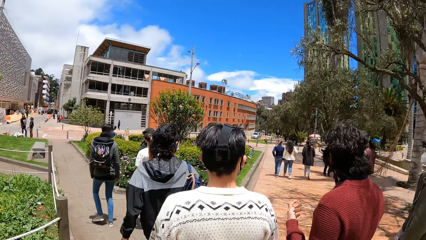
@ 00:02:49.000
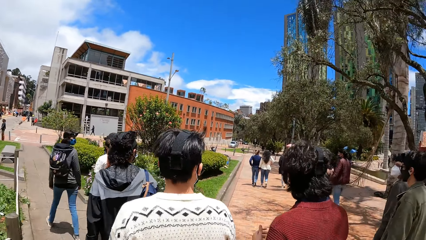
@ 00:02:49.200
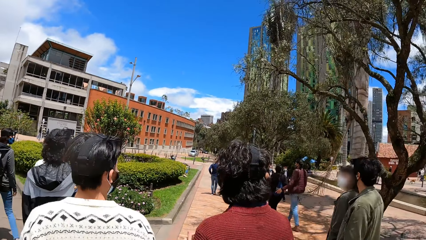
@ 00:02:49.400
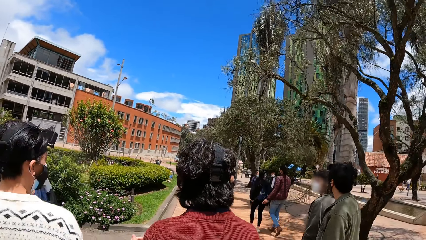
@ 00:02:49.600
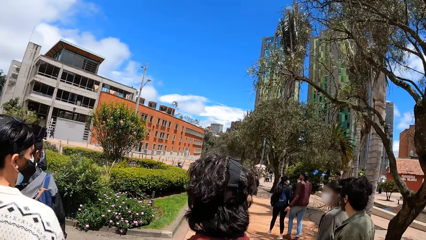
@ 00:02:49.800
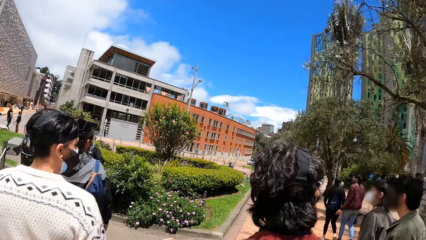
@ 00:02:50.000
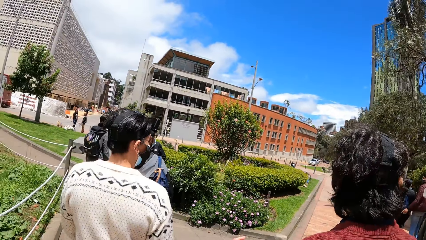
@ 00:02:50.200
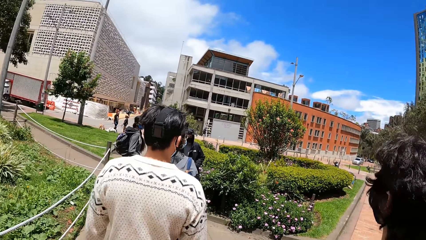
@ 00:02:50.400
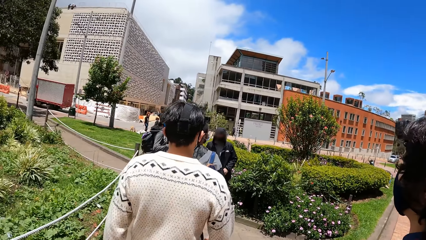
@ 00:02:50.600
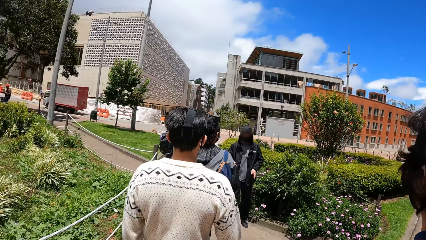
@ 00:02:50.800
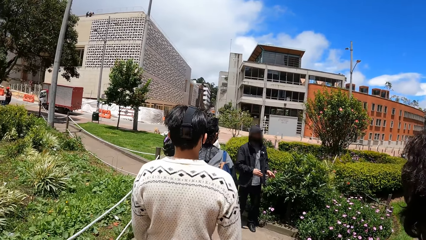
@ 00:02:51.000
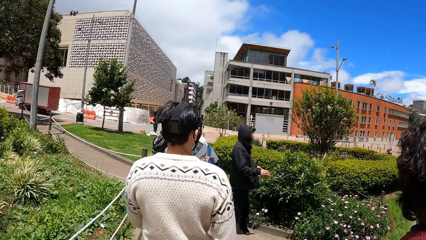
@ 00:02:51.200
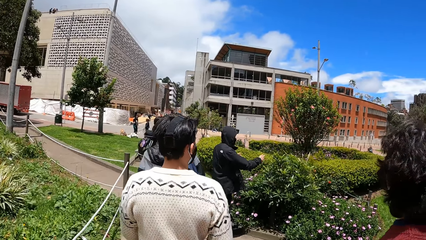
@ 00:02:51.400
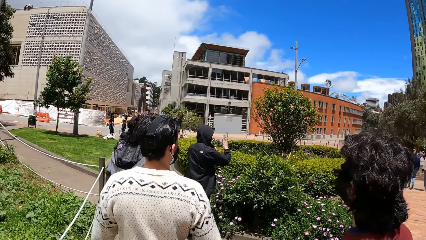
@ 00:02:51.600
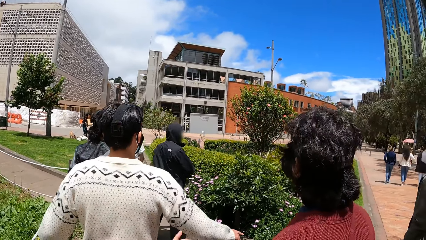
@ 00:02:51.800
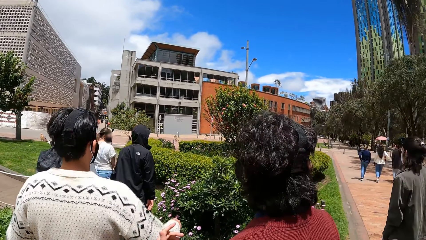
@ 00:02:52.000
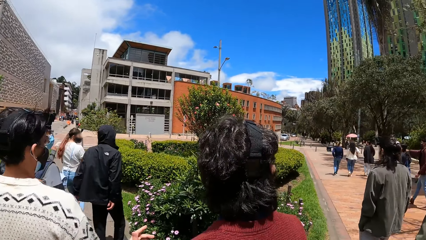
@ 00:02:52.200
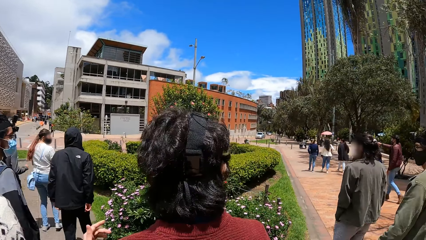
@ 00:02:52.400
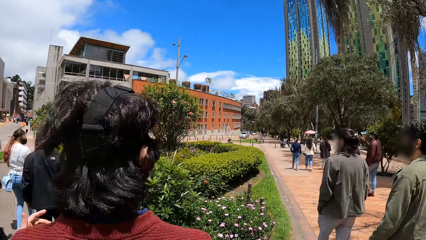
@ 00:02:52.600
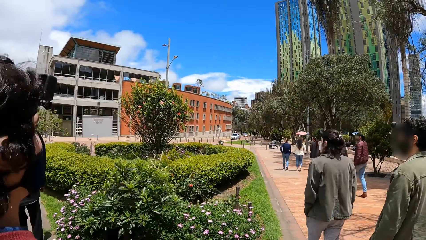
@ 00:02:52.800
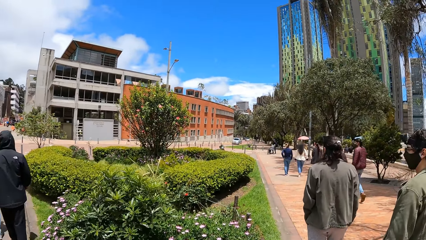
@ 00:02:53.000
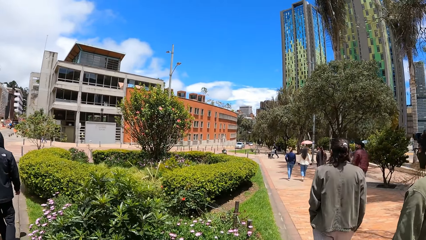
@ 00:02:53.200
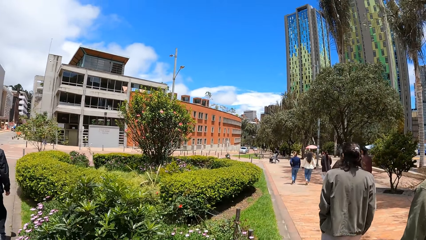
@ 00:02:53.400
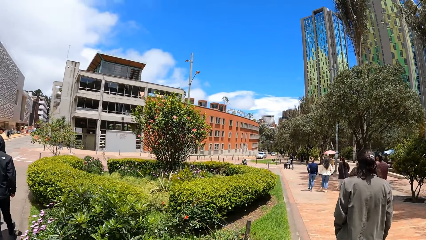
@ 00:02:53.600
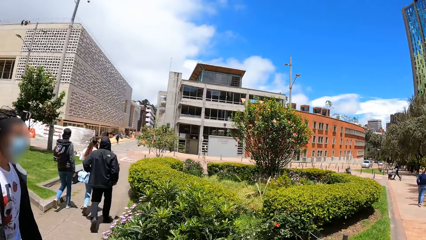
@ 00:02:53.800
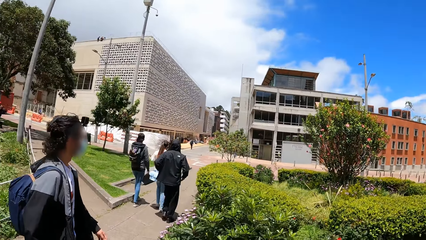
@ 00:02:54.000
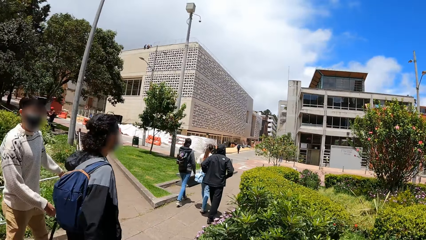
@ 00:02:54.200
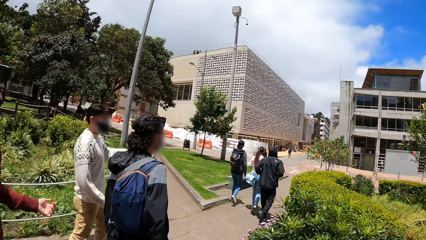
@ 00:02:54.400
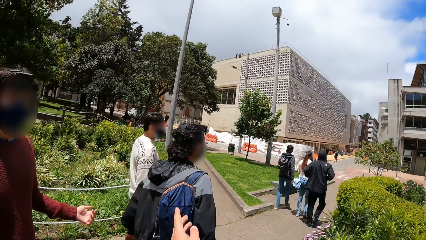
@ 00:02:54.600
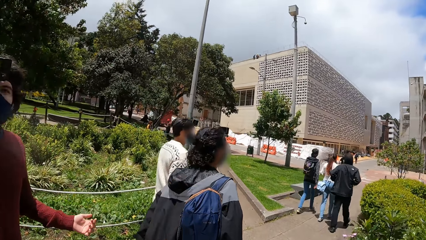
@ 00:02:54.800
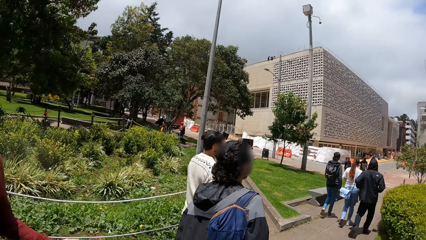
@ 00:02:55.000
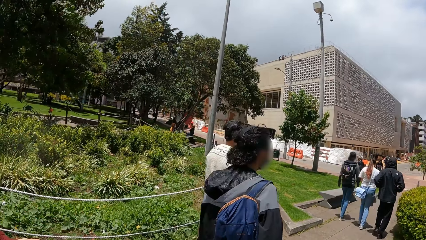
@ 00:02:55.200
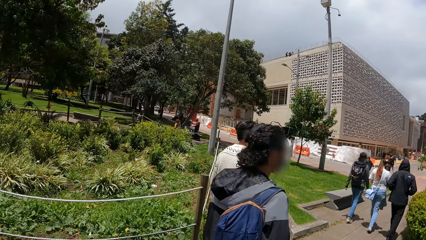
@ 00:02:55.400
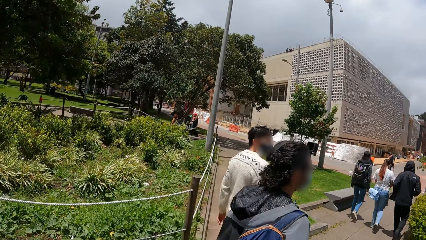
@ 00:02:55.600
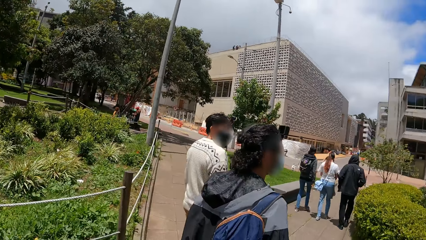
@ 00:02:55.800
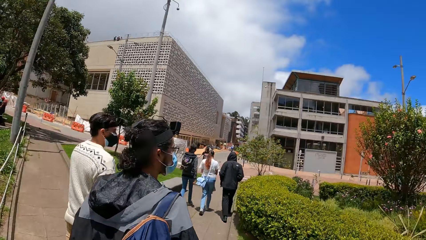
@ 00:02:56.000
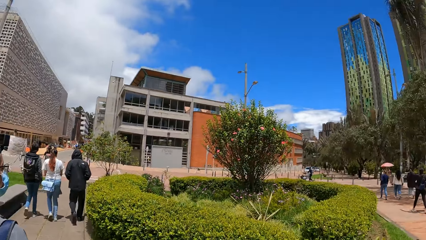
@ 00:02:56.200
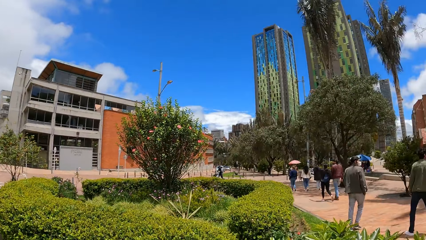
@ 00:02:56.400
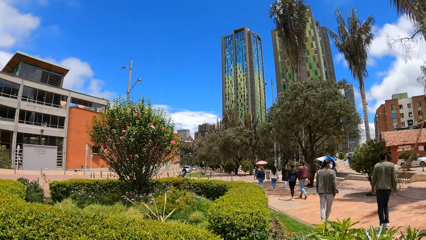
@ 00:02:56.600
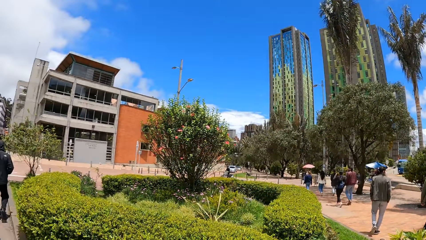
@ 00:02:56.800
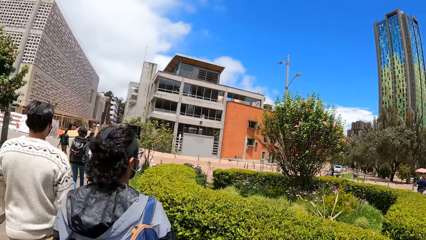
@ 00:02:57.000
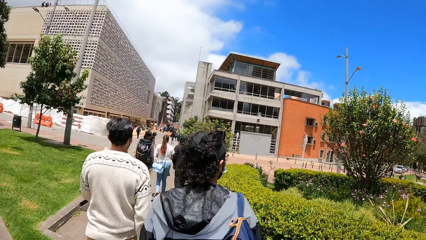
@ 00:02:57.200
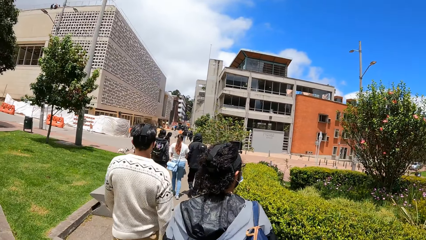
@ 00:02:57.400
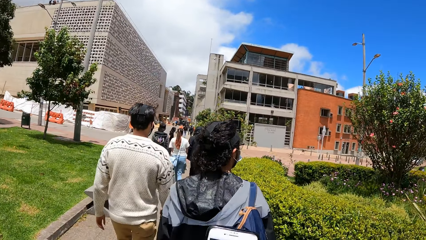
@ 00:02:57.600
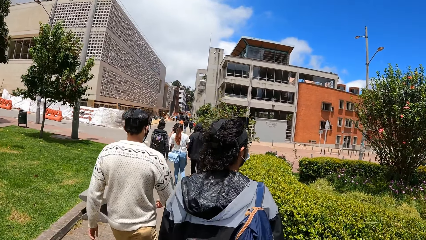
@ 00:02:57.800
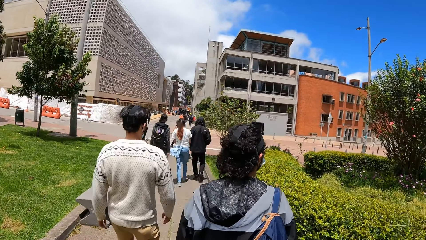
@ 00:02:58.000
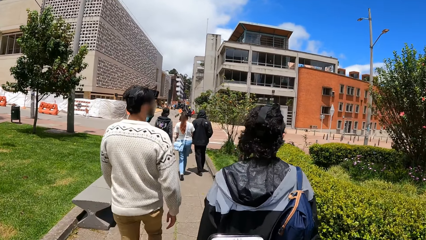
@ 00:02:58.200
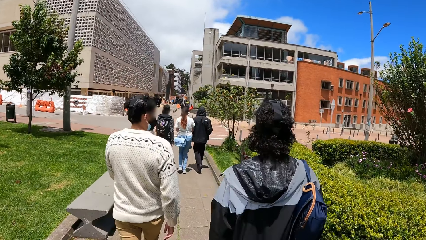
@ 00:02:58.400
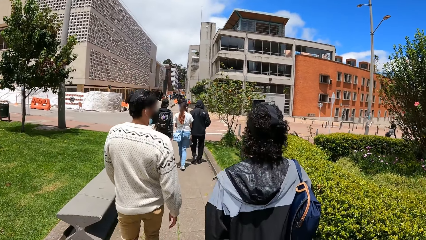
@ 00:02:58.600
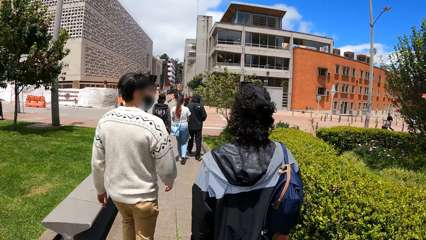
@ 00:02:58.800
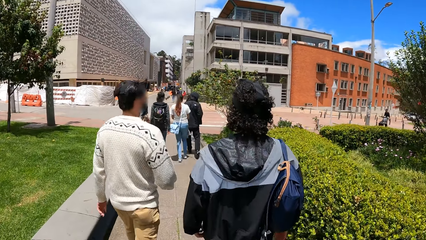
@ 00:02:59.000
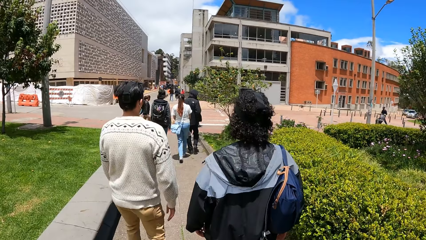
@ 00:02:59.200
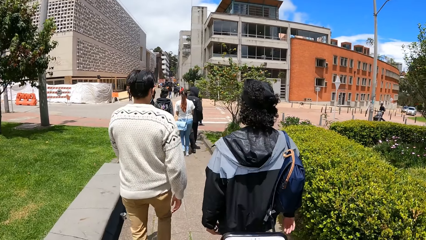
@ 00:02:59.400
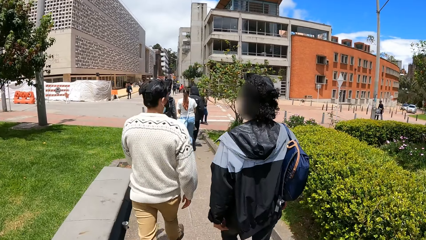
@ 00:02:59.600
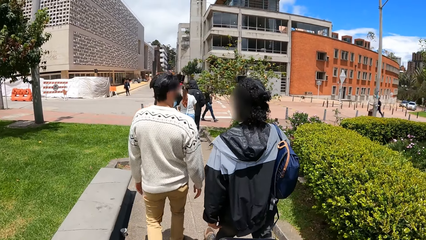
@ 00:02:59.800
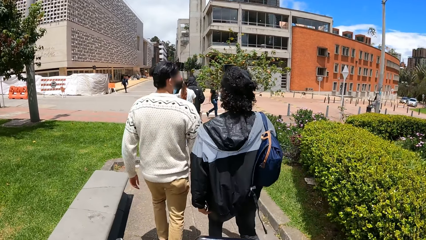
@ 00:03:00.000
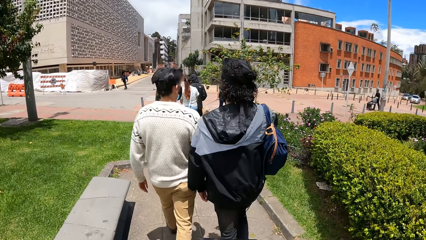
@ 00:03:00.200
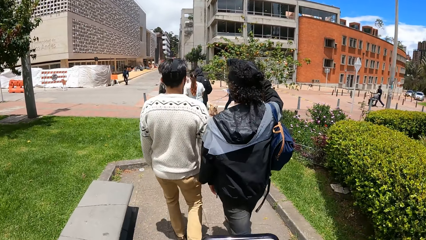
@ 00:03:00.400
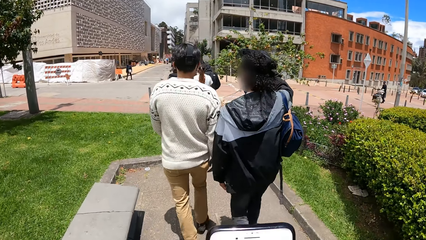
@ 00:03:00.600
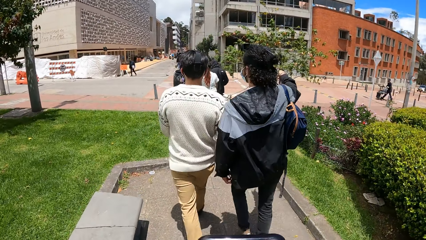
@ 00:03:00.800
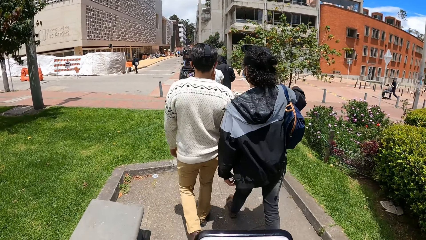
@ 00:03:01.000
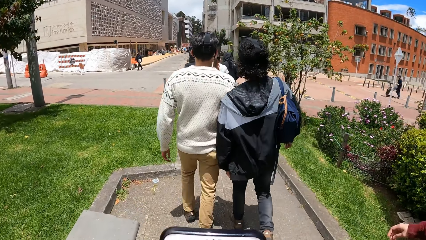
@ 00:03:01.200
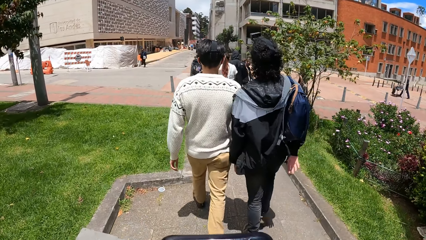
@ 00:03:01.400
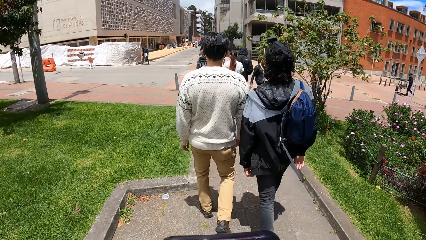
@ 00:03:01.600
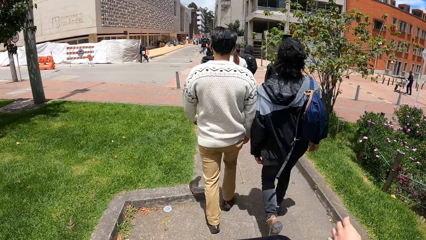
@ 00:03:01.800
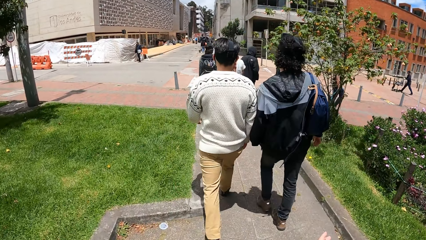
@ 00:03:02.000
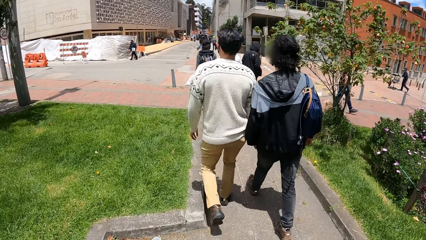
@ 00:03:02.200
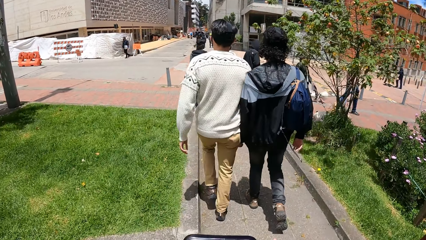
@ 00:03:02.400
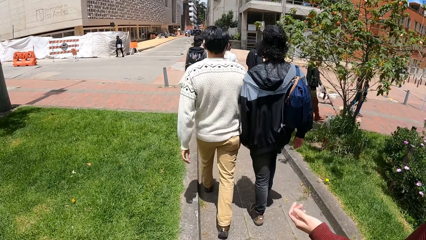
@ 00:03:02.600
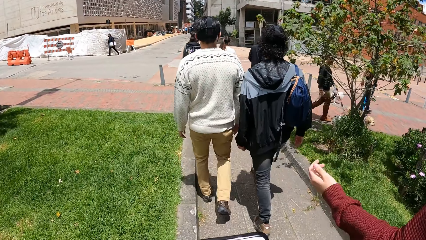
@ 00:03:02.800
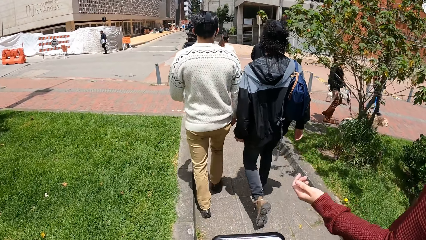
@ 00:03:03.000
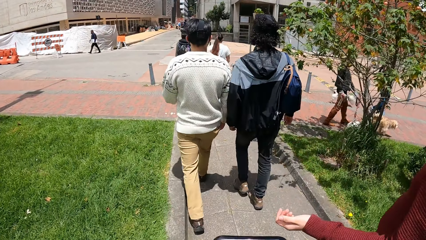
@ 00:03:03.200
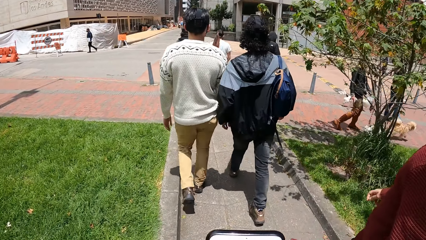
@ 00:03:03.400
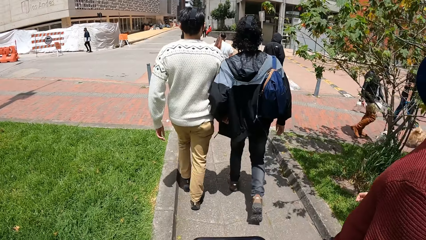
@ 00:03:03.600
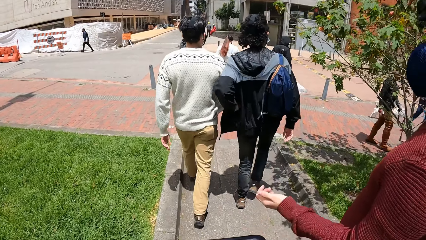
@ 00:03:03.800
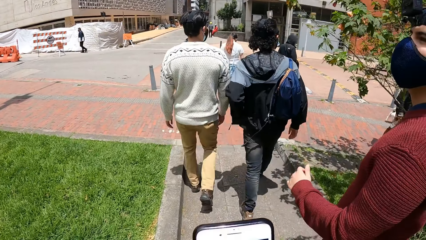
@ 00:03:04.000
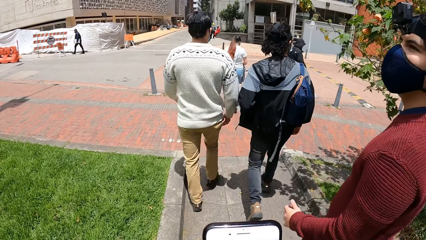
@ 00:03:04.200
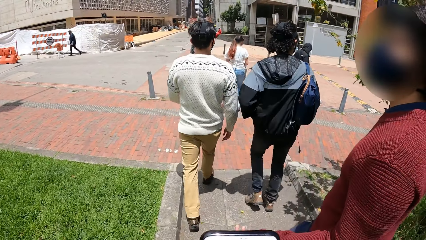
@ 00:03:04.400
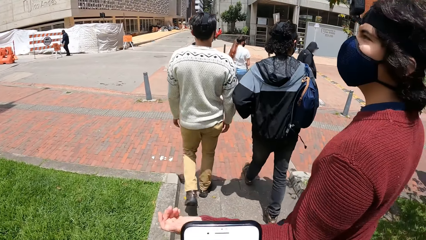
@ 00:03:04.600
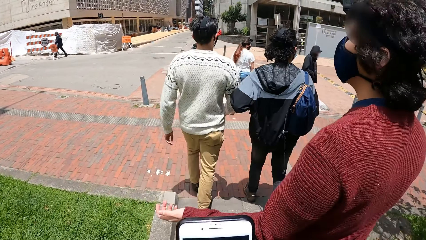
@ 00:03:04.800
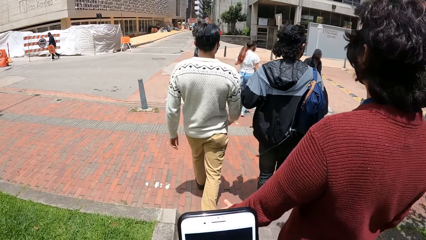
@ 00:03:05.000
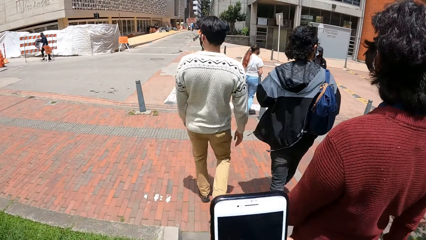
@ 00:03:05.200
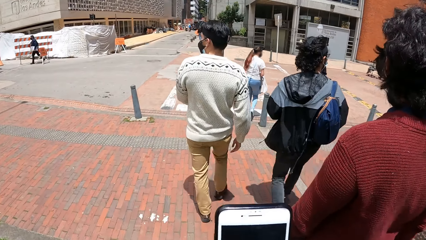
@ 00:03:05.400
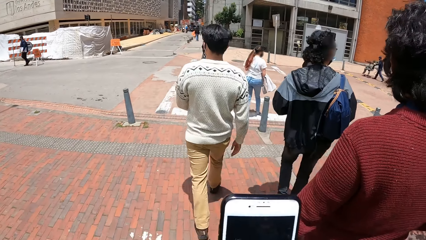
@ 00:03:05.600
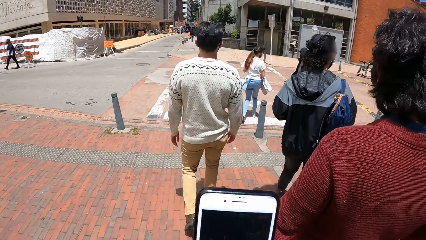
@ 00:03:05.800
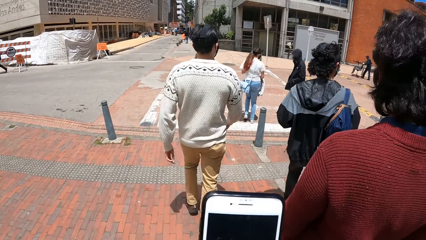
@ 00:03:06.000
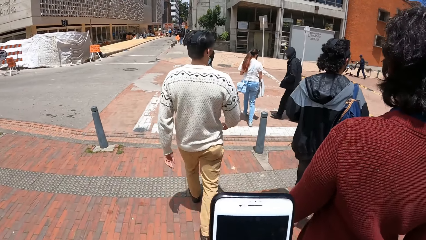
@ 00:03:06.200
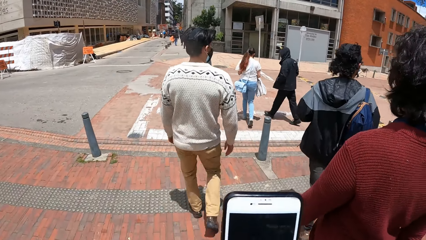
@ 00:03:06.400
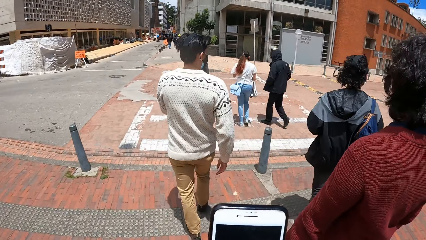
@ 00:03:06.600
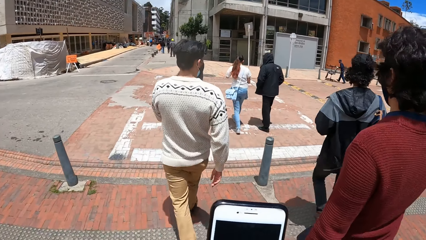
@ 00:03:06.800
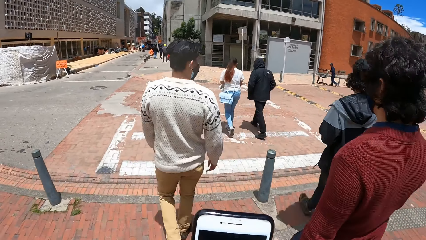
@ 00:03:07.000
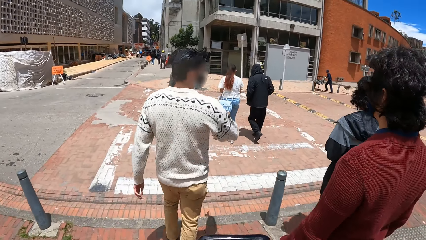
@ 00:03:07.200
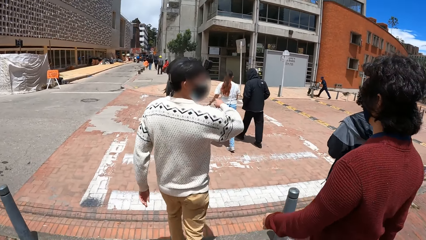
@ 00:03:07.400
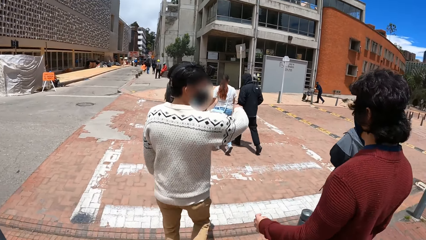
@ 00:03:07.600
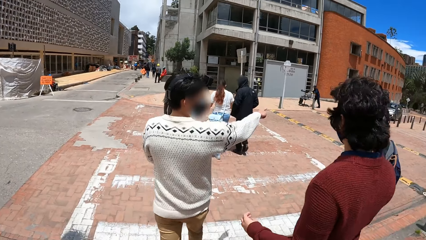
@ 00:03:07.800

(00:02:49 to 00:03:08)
A man interacts with the group of people. Another man moves hands. The camera wearer turns around. He interacts with a man. He walks through a path road towards a sidewalk with the group of people. He moves the left hand. He turns around. Another man walks along another man. The man moves the right hand. Another man moves the left hand. The camera wearer operates the mobile phone in his right hand. He holds the phone with both hands.
